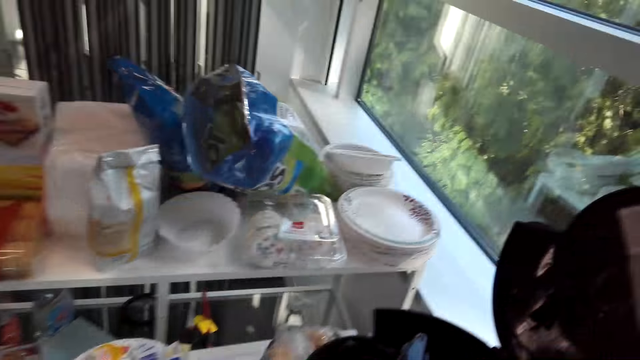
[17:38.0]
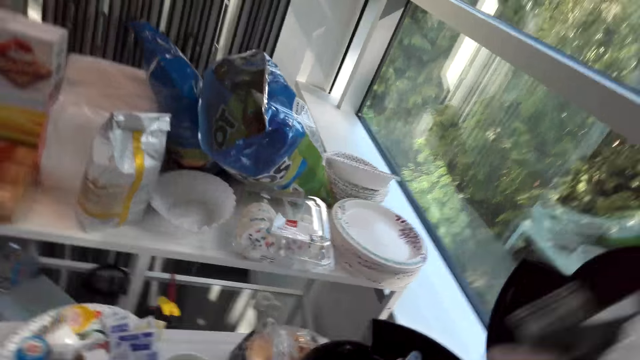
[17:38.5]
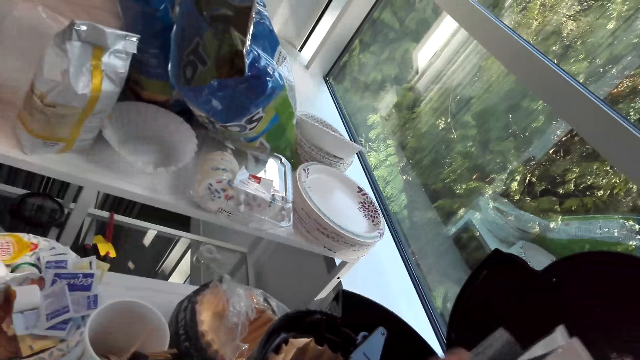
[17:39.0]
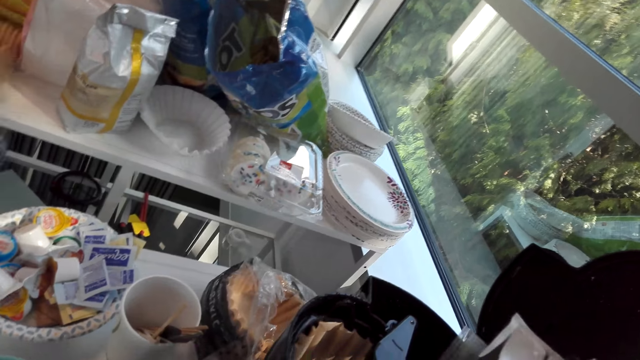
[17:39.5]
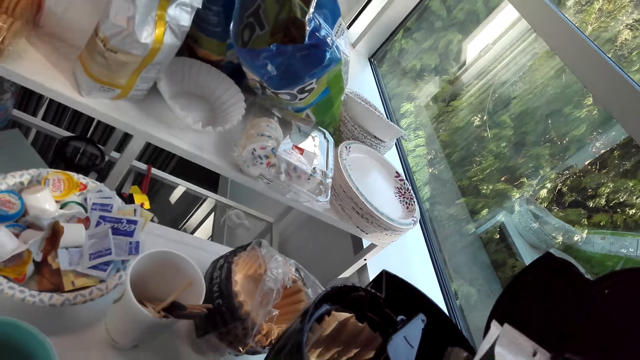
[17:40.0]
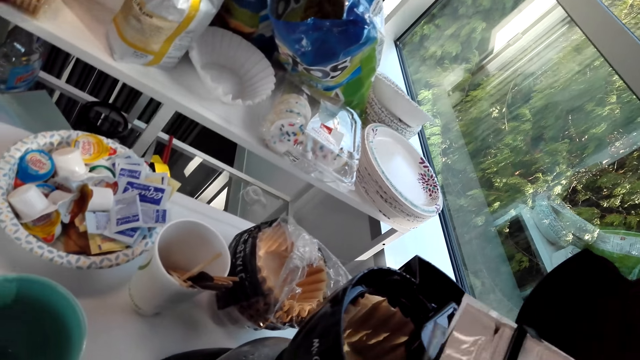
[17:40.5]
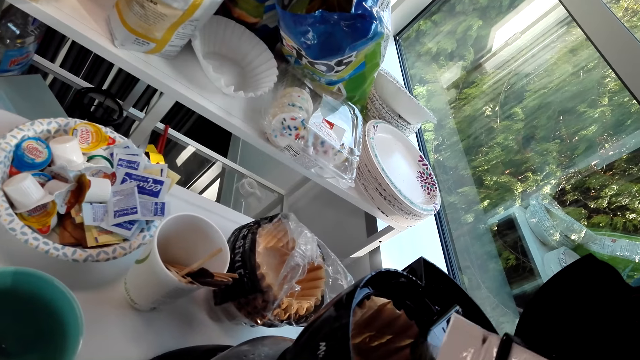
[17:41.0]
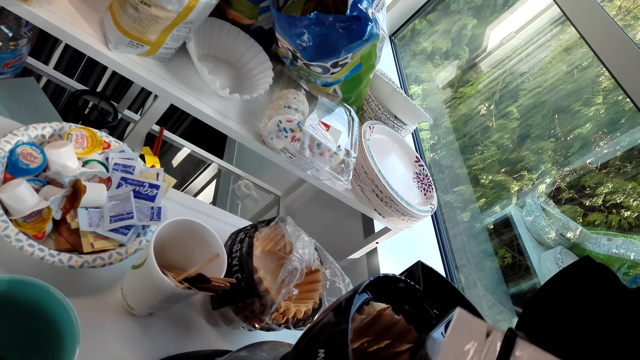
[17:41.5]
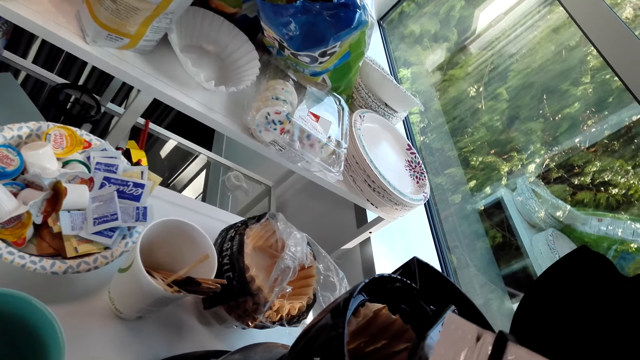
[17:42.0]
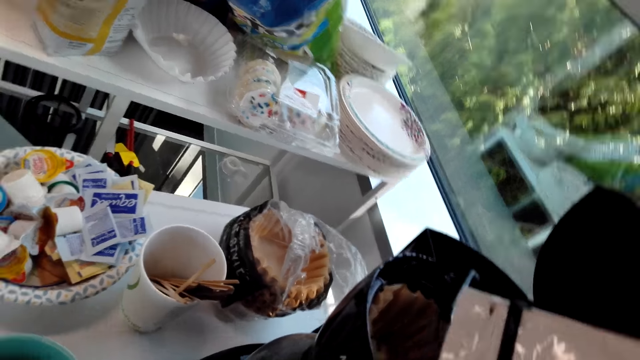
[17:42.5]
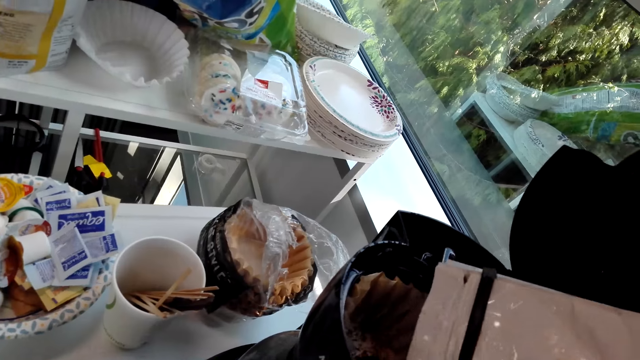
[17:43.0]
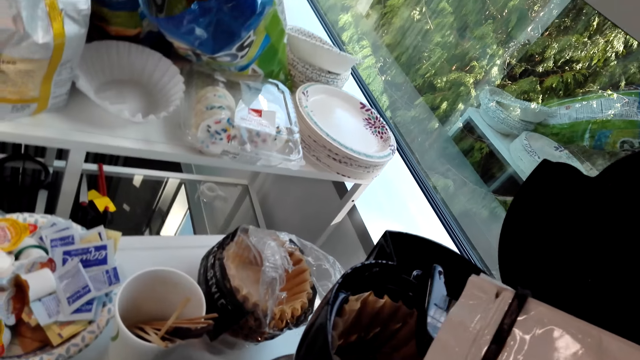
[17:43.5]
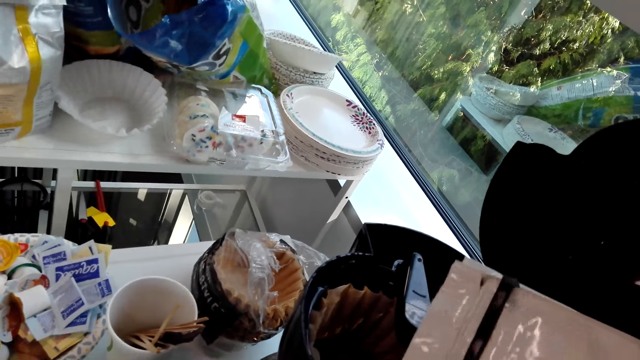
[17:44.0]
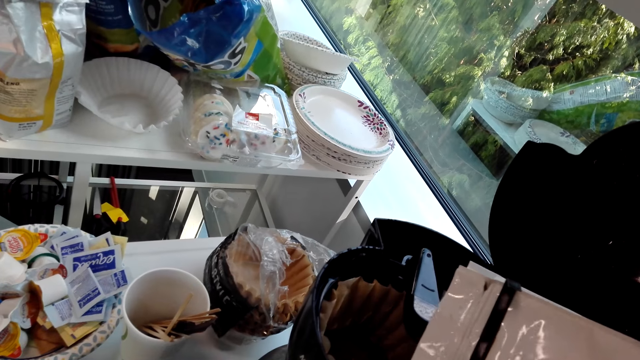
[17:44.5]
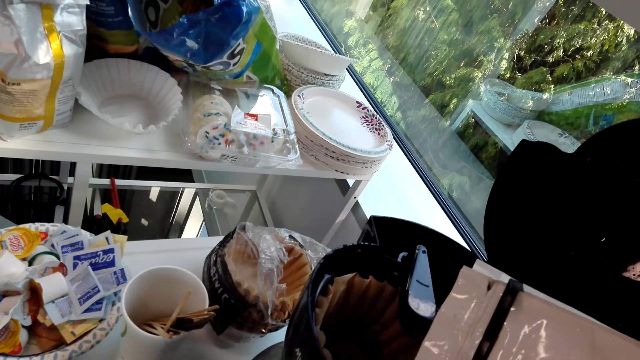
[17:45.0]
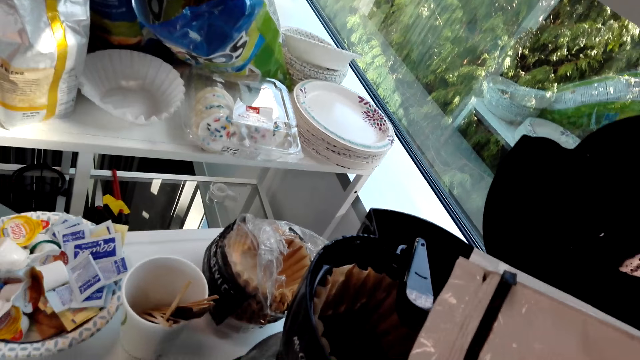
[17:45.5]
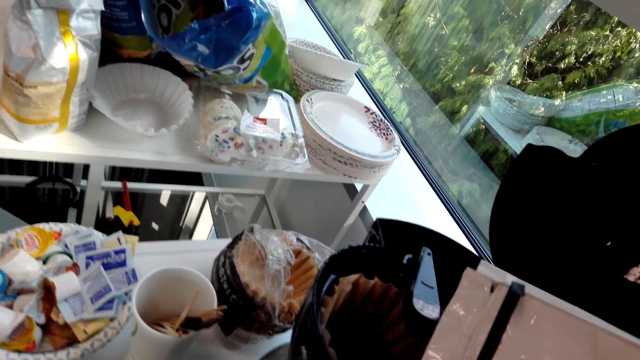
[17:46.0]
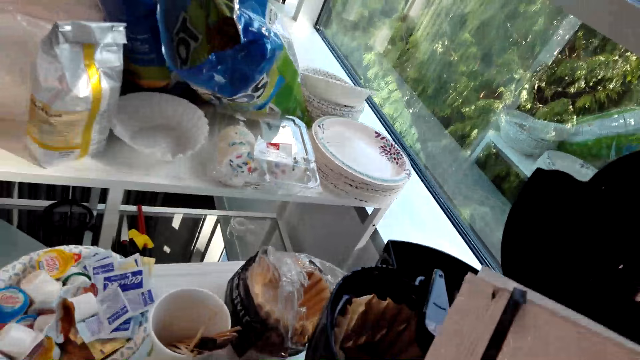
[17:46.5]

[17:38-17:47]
The camera wearer holds a coffee bag. They dialogue with a woman. They put tea leaves on the boiler. They pour coffee into a coffee maker.

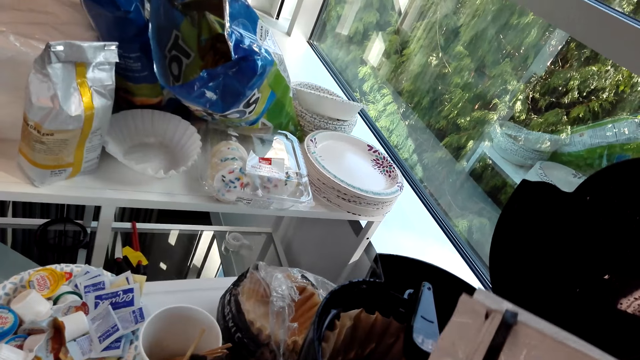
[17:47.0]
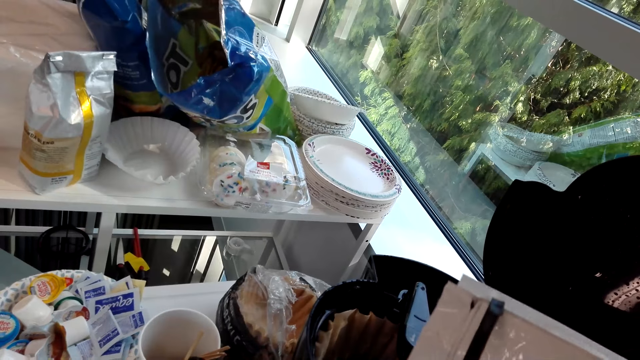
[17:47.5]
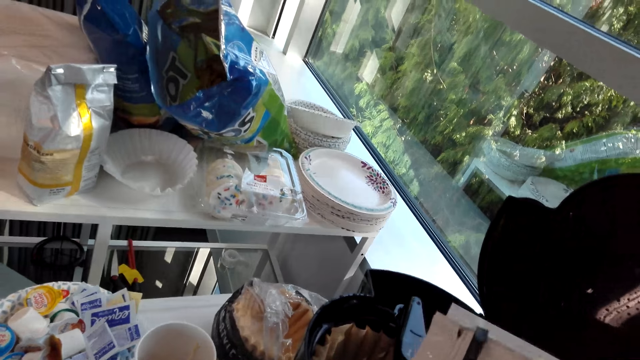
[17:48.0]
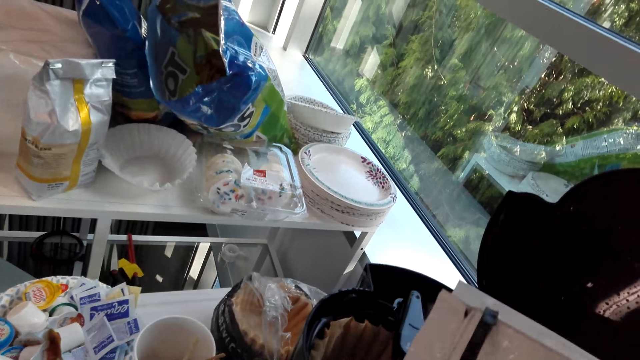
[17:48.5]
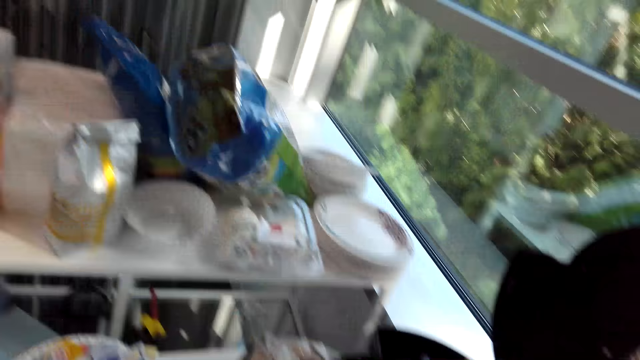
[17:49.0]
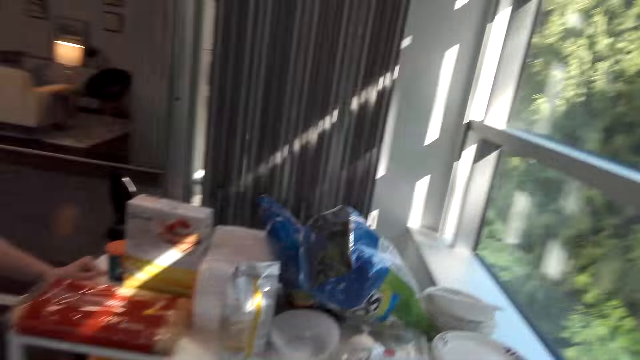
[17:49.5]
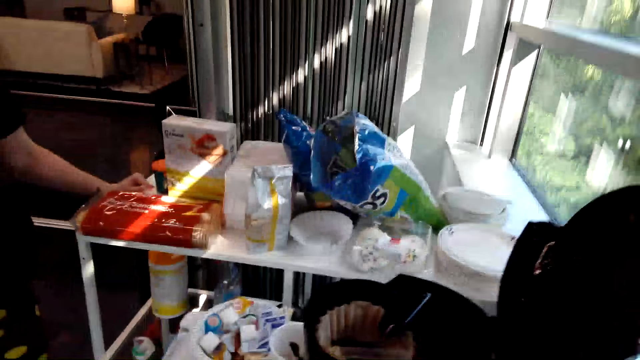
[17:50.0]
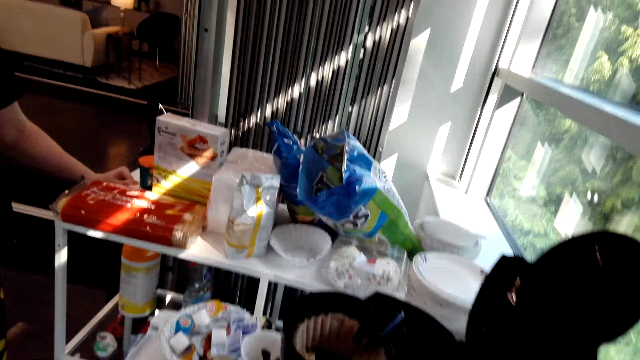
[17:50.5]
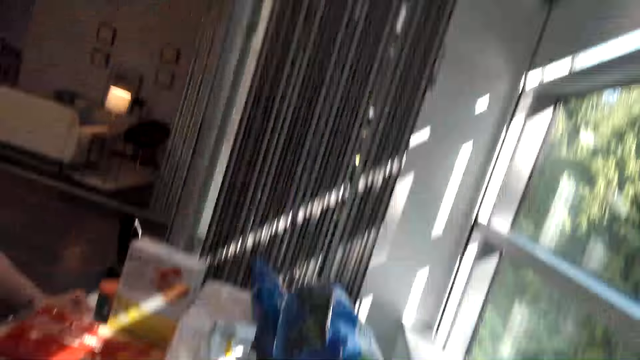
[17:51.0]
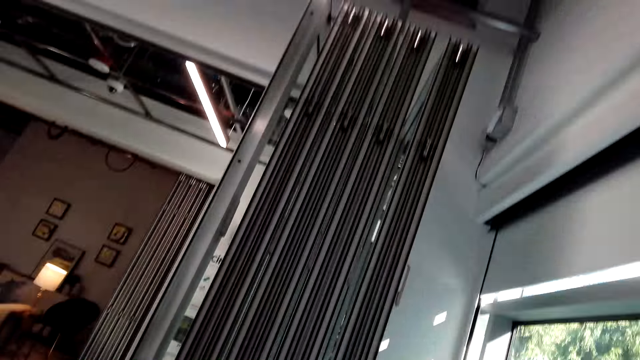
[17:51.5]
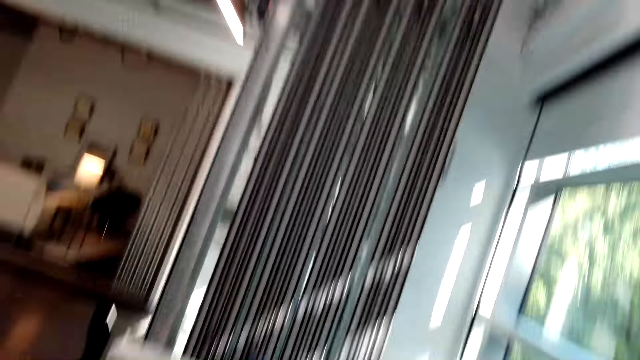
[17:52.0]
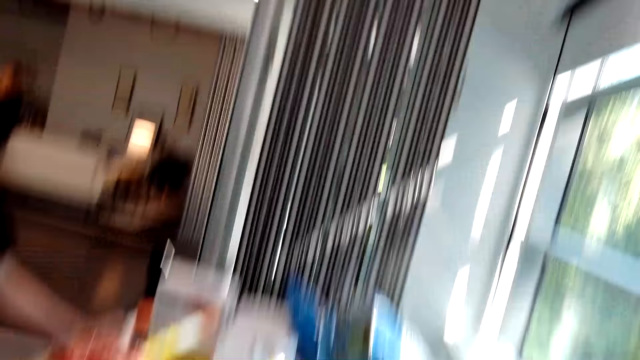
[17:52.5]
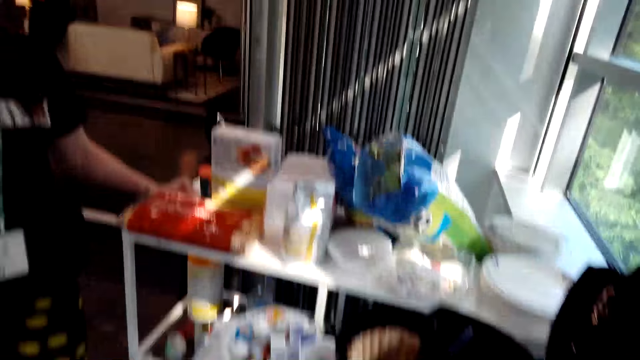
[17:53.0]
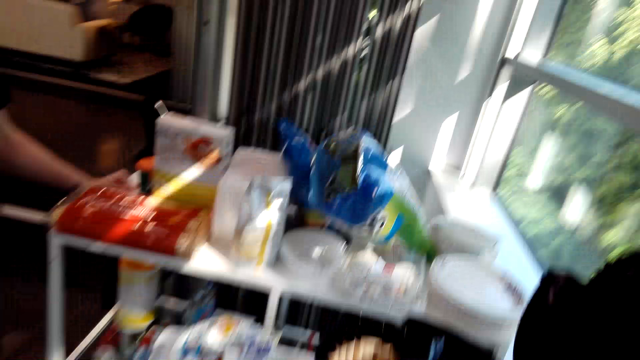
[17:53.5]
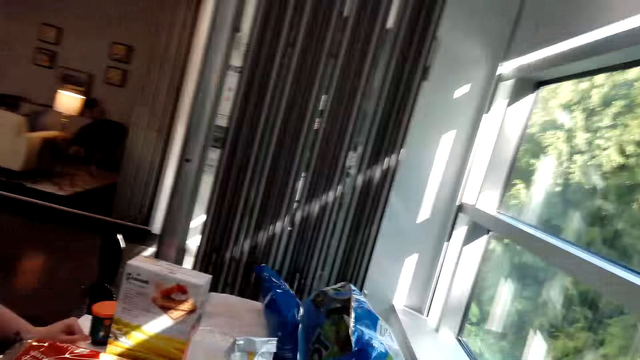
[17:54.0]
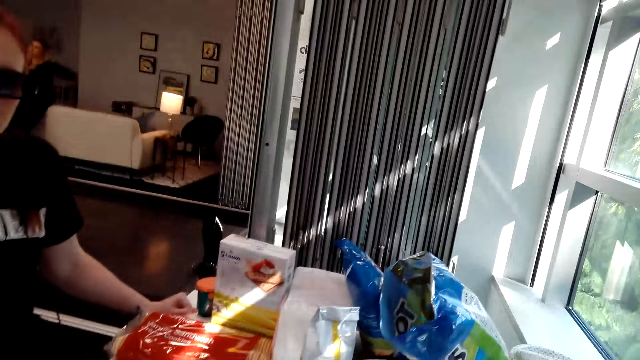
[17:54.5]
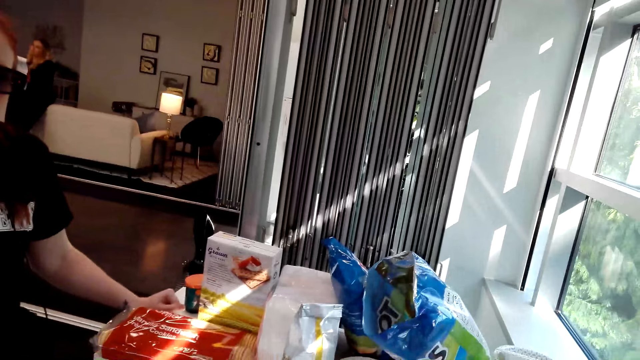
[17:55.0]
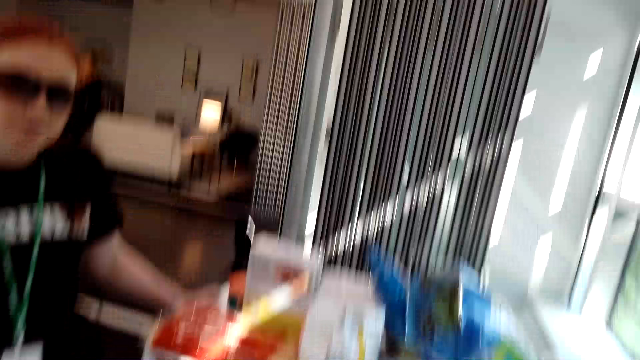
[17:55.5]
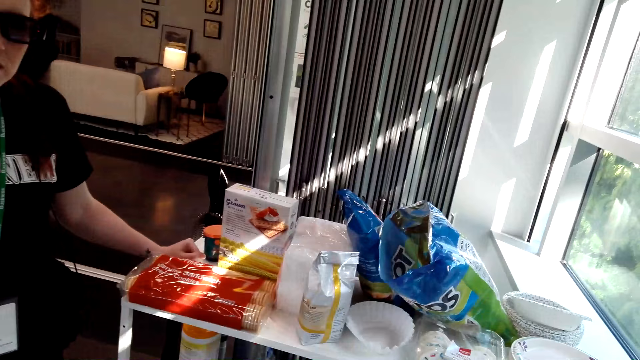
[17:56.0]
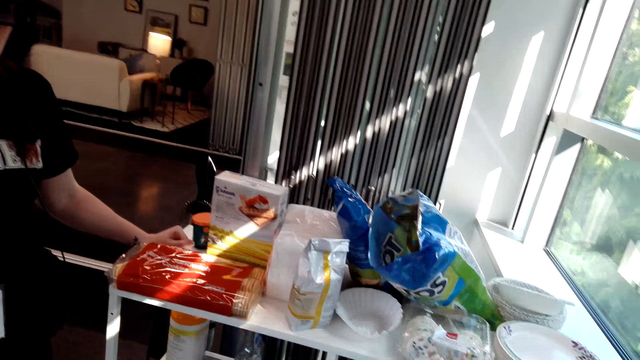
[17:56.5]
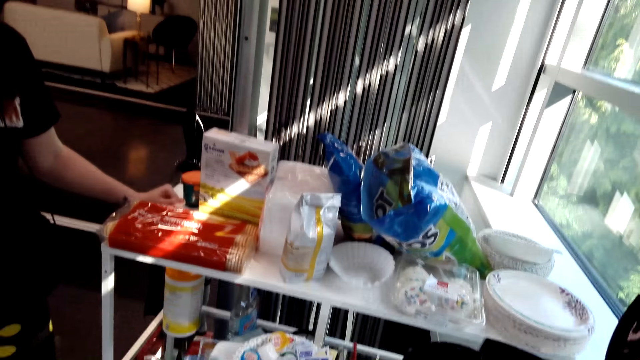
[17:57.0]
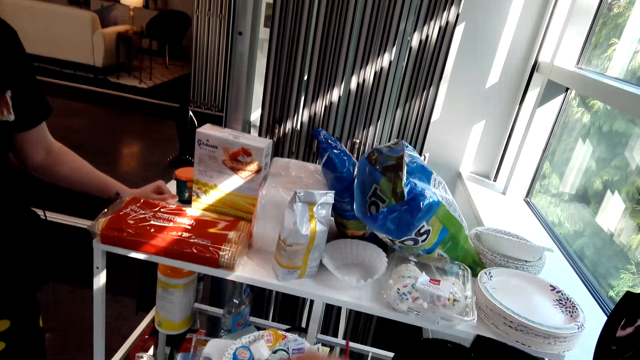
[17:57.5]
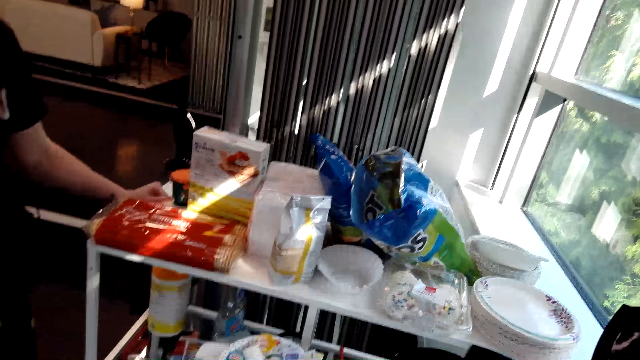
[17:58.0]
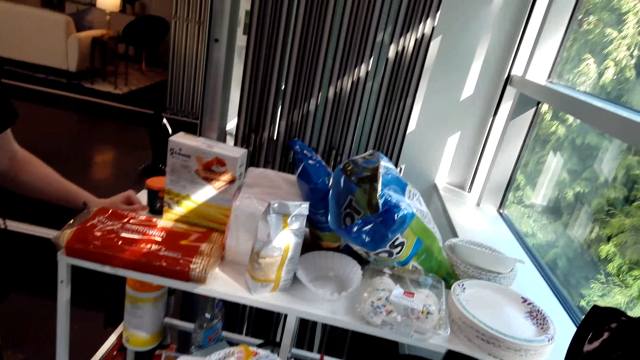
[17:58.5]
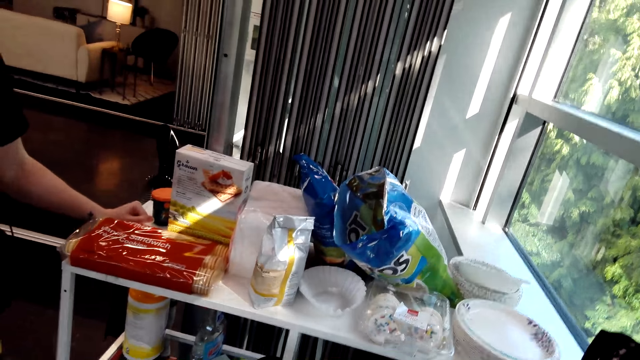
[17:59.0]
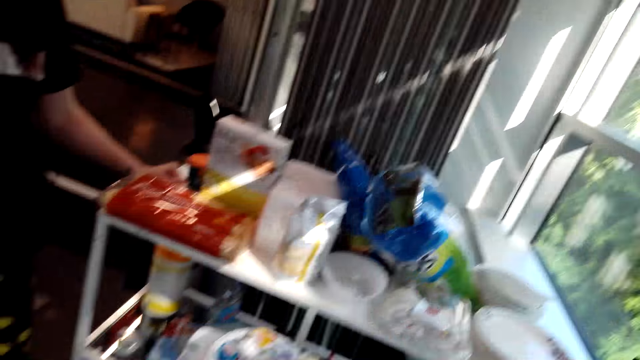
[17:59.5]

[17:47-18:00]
The camera wearer looks at the table.
